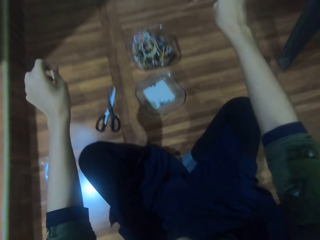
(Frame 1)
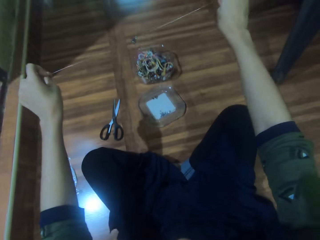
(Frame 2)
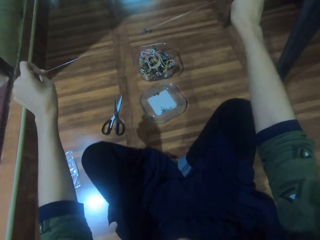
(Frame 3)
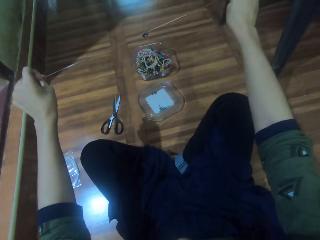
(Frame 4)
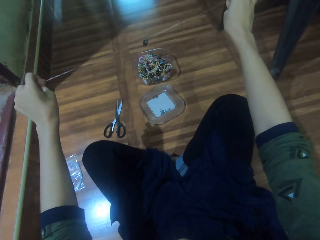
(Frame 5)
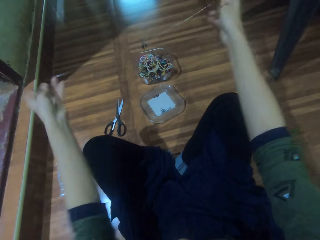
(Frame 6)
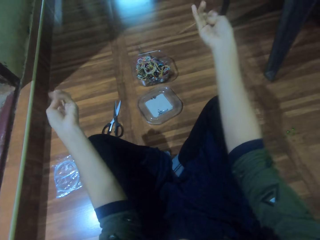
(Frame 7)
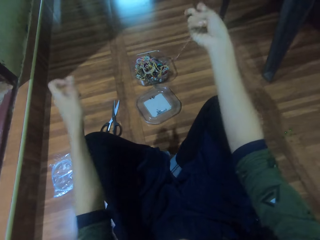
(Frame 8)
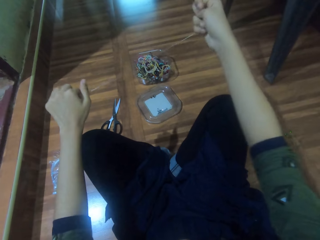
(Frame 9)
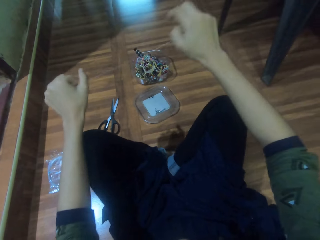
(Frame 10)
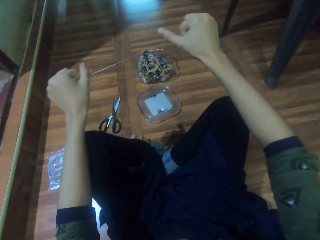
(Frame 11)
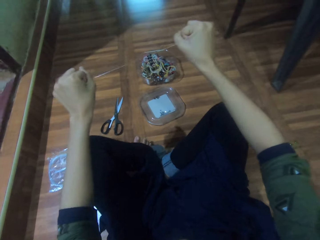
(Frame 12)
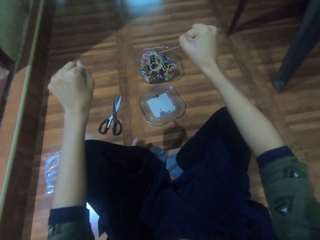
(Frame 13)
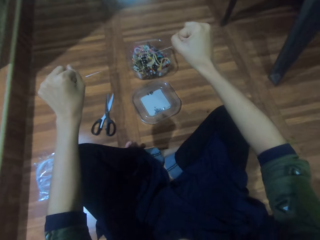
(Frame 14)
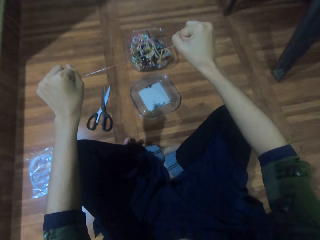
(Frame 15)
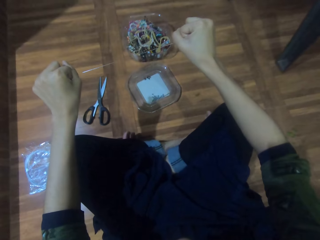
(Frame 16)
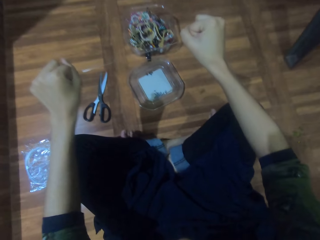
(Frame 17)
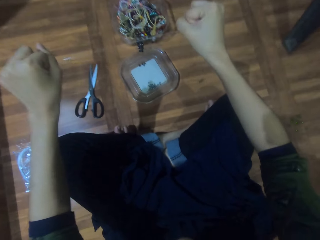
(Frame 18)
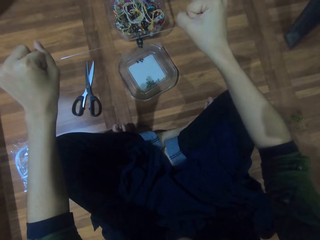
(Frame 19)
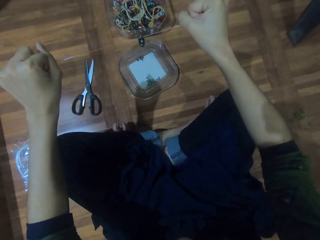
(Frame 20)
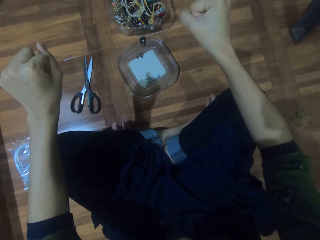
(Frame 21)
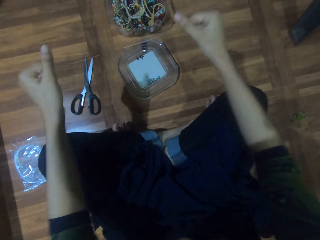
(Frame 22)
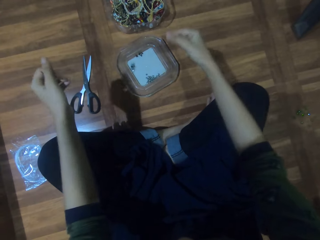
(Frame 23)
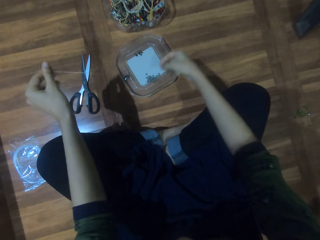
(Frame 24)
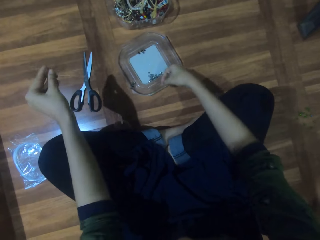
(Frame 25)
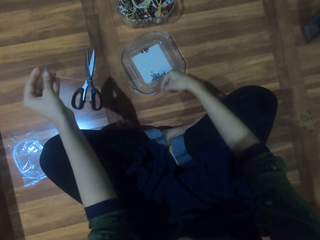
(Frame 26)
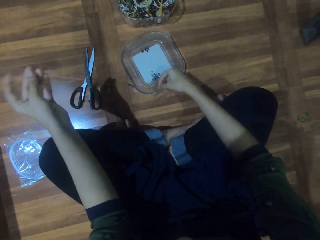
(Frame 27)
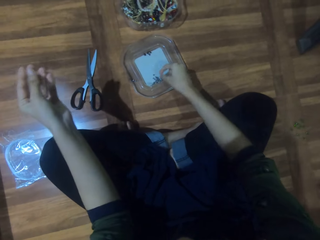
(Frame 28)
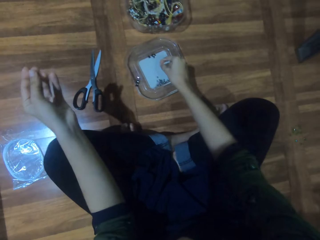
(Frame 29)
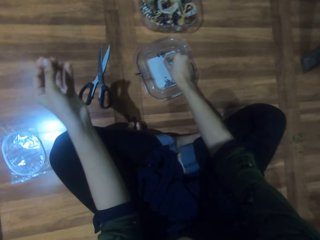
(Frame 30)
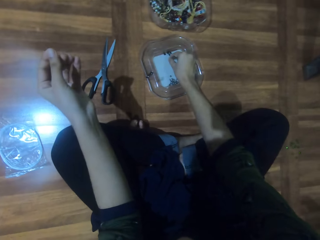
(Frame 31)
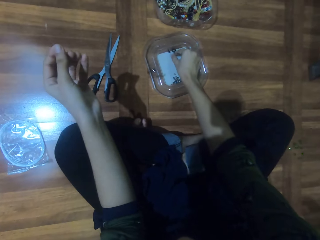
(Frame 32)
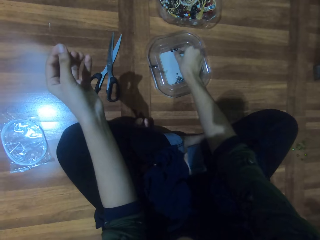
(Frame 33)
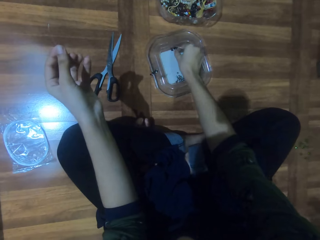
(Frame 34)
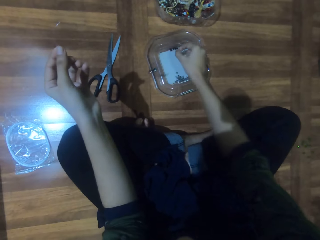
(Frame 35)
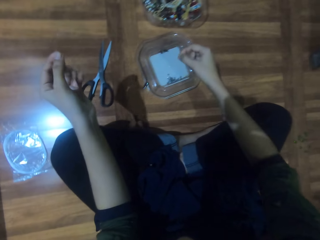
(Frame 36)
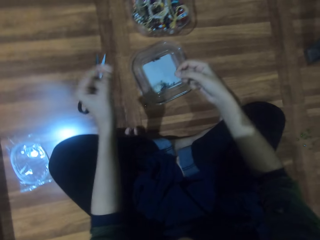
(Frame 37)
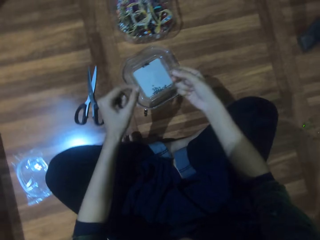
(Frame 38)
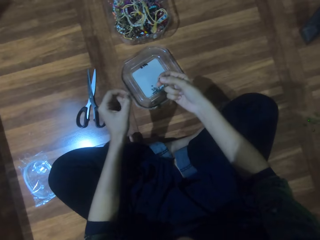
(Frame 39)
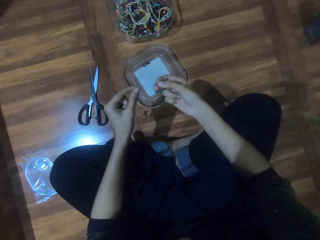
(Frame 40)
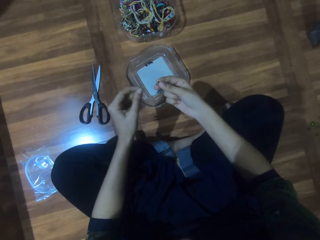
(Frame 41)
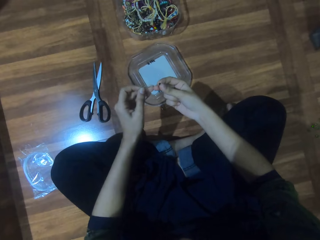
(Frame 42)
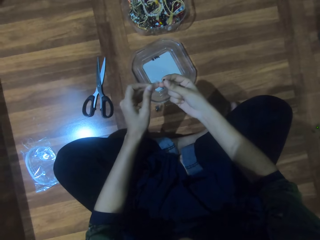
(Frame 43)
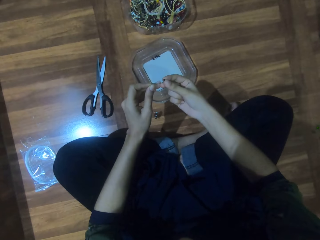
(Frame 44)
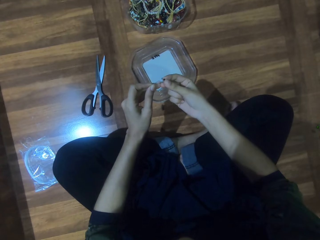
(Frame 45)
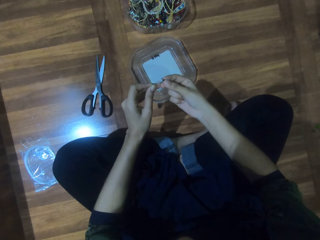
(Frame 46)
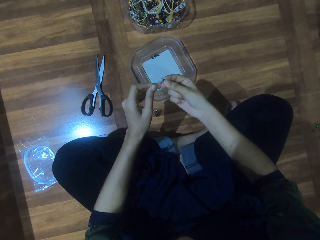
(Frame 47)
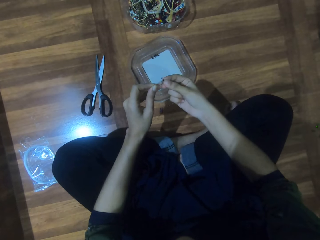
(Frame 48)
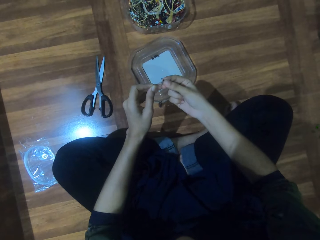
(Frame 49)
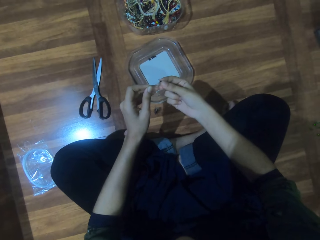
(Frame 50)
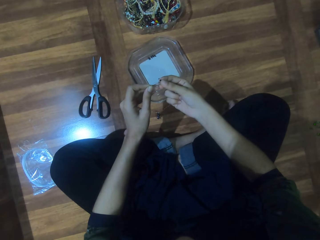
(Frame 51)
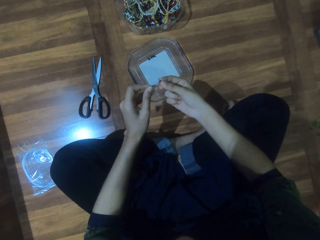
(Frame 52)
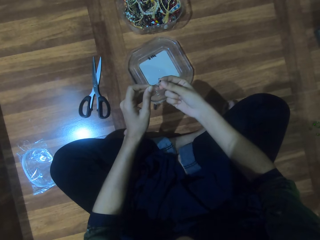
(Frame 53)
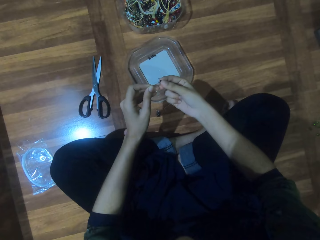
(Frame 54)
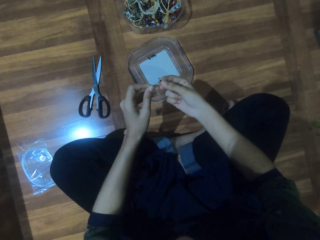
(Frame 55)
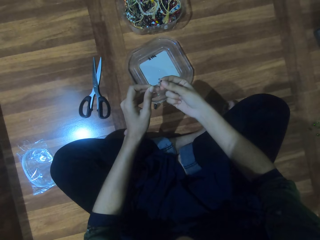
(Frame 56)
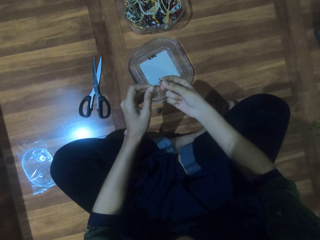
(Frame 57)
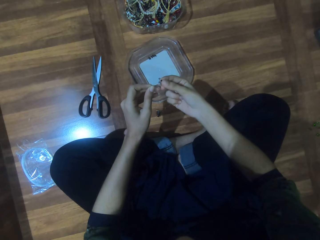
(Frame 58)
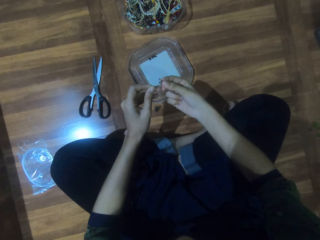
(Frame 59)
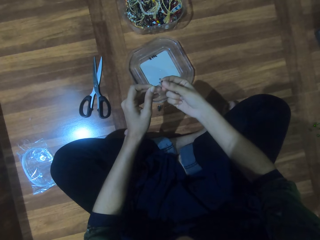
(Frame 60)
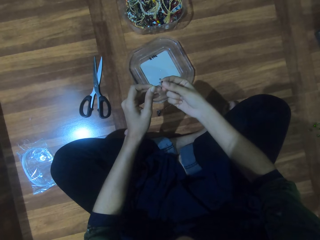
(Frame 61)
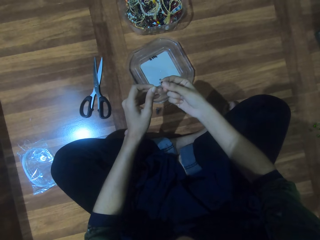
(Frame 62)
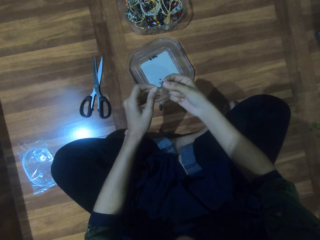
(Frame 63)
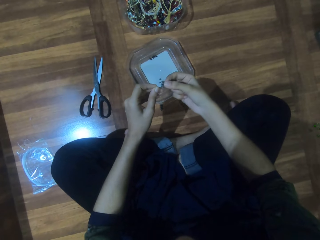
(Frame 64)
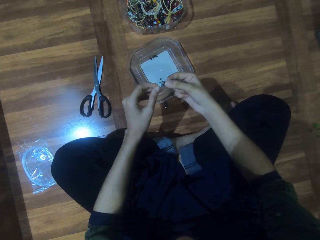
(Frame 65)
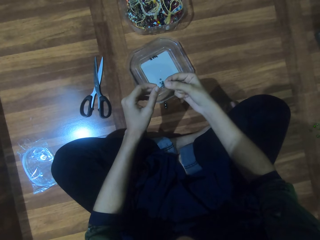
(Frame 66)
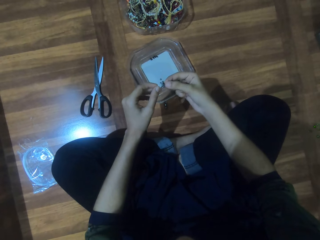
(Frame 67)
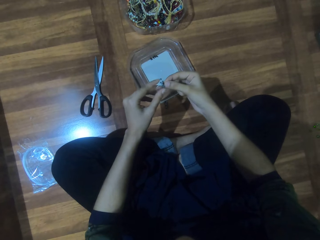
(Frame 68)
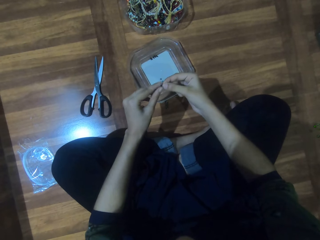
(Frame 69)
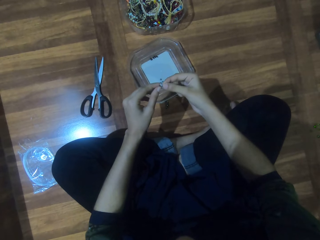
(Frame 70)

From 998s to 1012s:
The camera wearer straightens the string. He rolls the string on his hand. He straightens the string. He picks the bead. He passes the string through the bead.

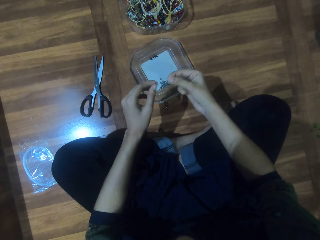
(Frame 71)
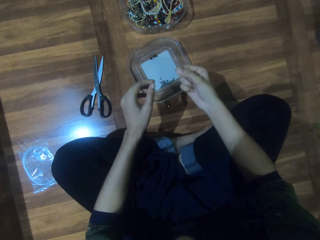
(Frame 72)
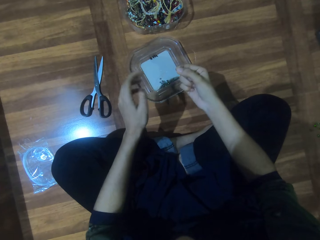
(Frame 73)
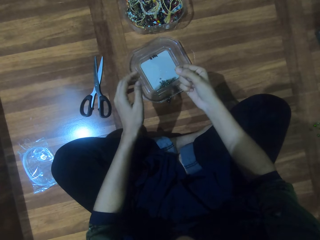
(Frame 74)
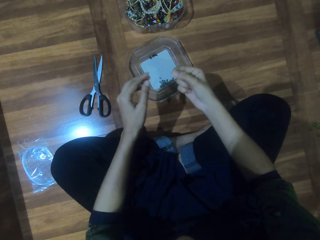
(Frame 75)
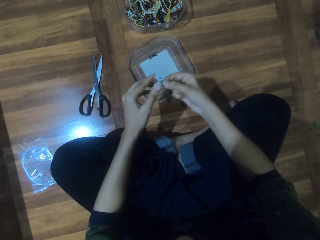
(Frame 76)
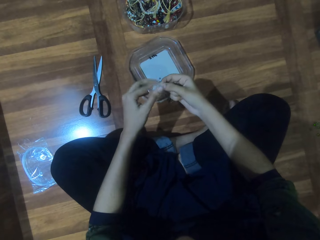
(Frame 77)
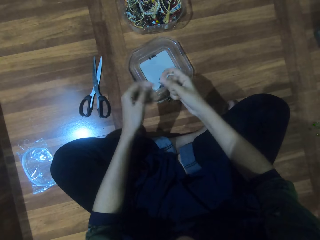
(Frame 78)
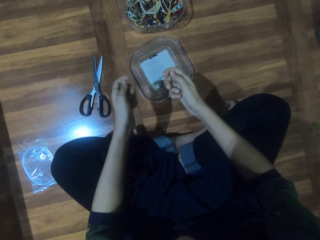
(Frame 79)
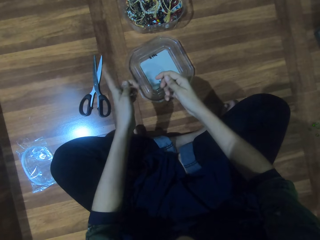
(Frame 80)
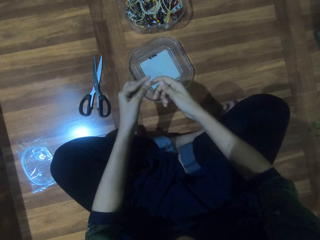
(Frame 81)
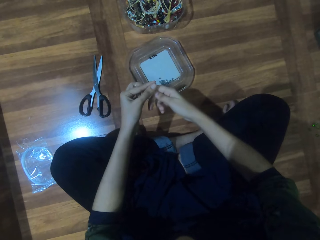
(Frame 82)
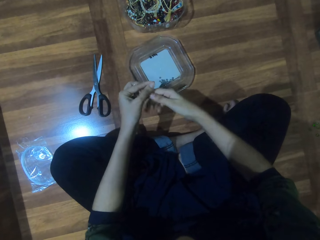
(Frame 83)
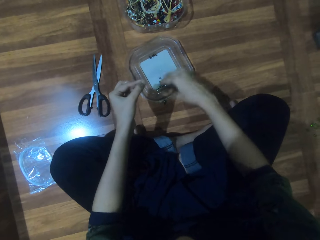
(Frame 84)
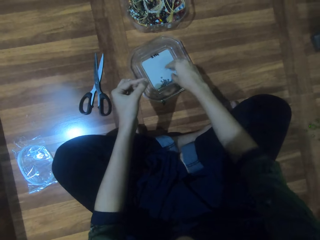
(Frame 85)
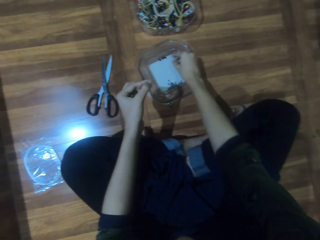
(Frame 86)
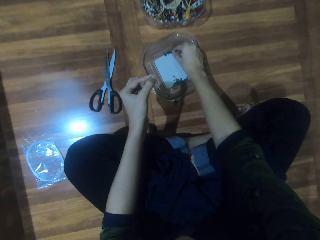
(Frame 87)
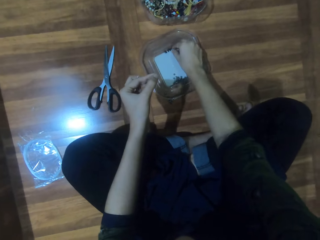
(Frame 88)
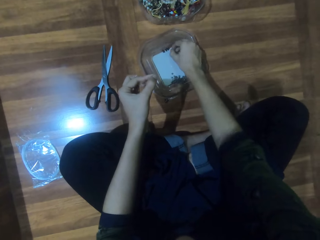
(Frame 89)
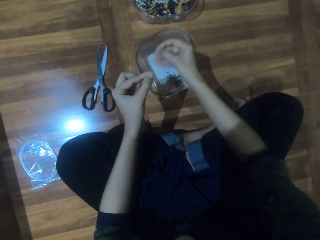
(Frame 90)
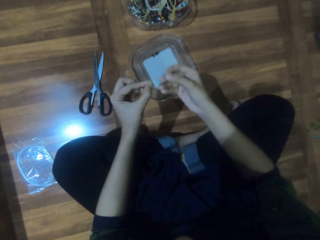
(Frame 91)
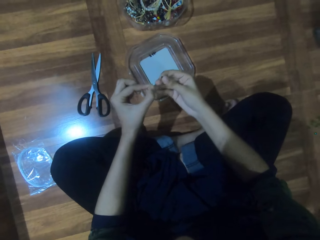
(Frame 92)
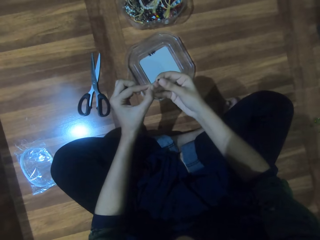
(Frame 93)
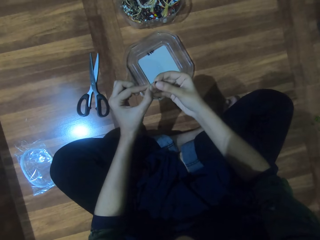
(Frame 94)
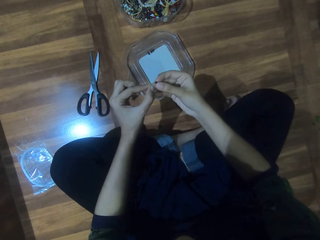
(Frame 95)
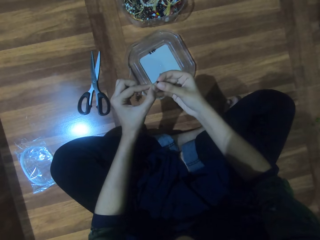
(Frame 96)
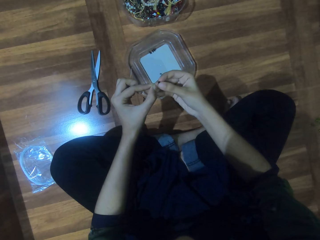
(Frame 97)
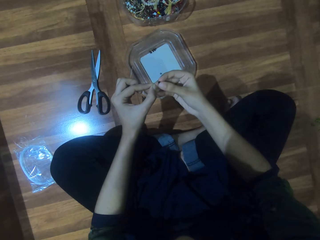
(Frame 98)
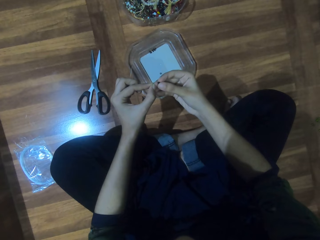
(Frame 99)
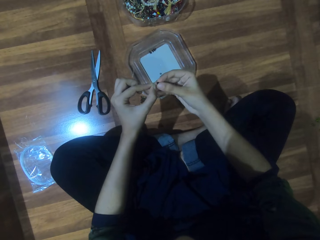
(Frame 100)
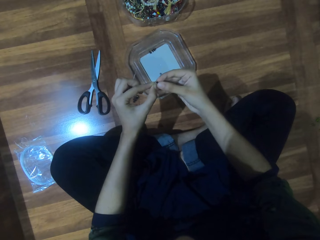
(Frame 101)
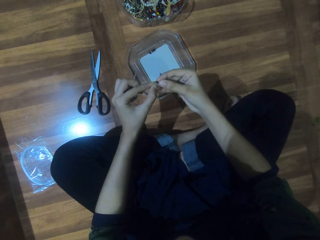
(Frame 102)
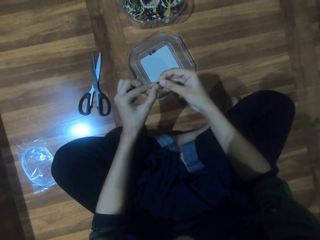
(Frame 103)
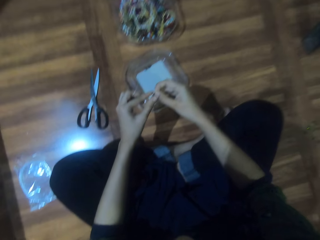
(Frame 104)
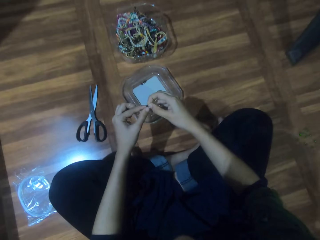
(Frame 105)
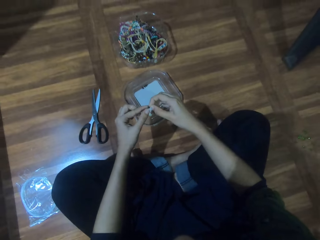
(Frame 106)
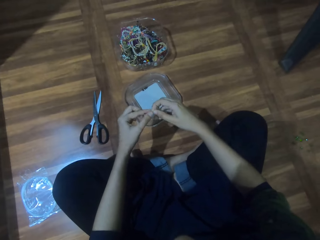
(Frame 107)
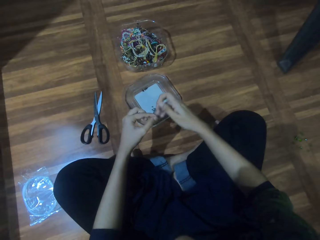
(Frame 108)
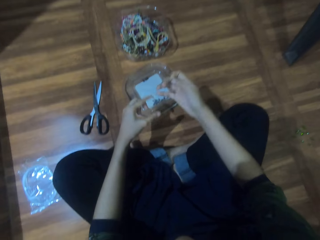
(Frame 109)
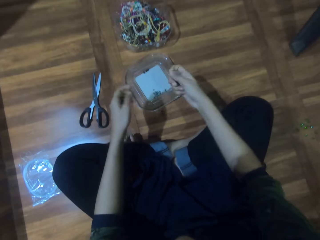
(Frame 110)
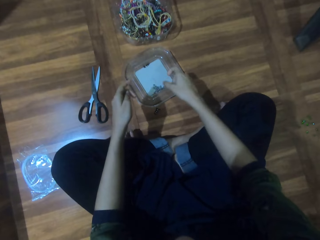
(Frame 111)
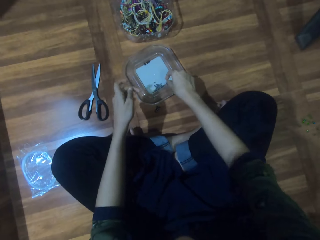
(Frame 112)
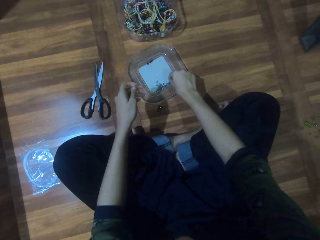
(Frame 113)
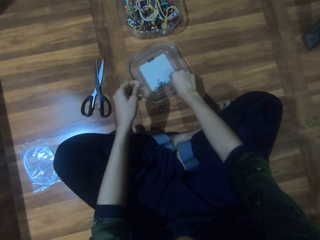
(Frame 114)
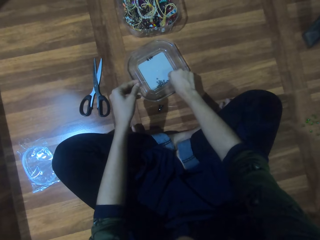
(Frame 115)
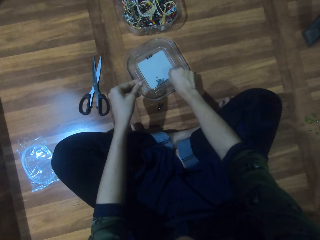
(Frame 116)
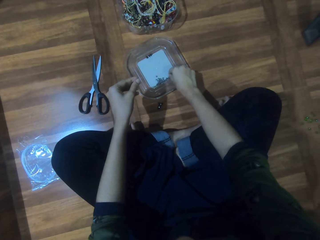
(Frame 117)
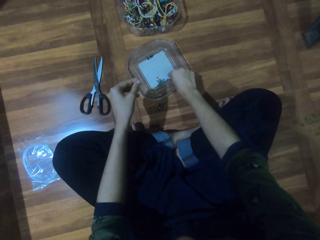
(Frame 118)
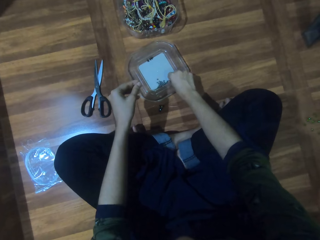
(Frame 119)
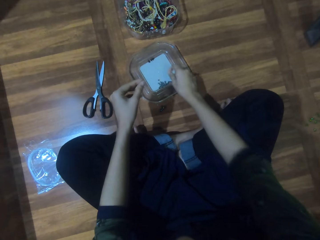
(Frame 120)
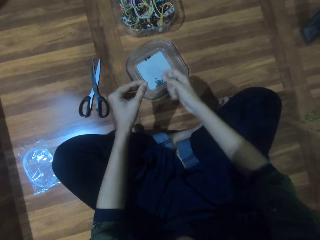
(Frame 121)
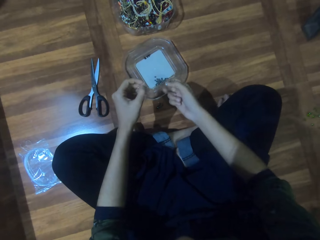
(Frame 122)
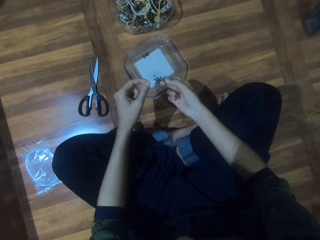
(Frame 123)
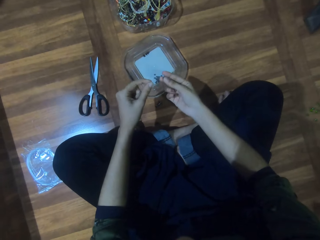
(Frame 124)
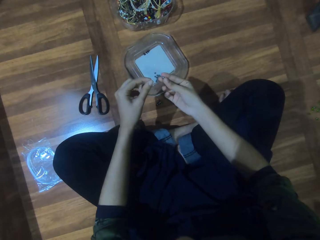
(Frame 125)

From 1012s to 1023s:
The camera wearer gestures with his finger. He picks the bead. He passes the string through the bead. He picks the bead.
